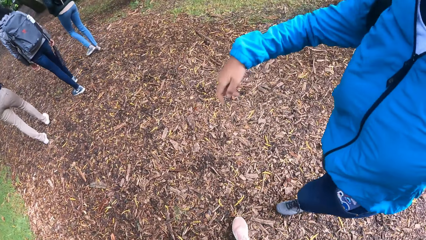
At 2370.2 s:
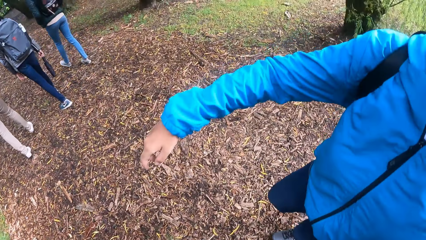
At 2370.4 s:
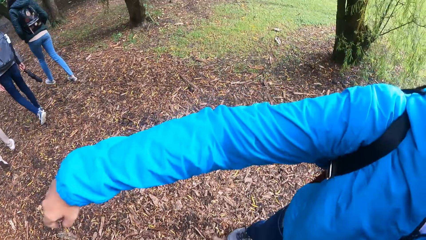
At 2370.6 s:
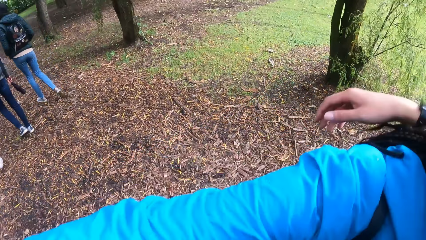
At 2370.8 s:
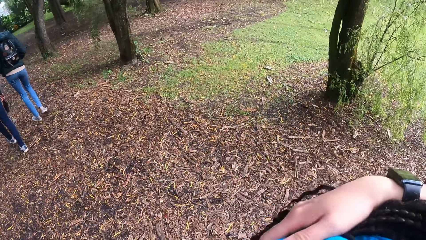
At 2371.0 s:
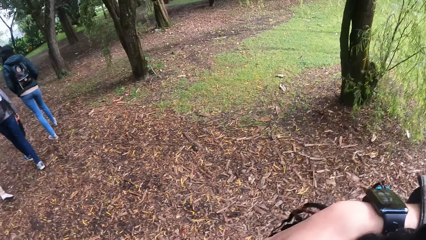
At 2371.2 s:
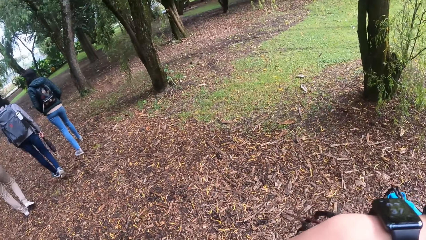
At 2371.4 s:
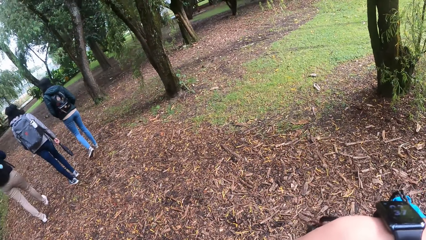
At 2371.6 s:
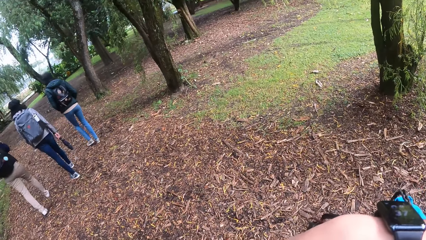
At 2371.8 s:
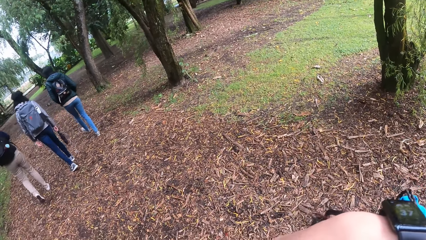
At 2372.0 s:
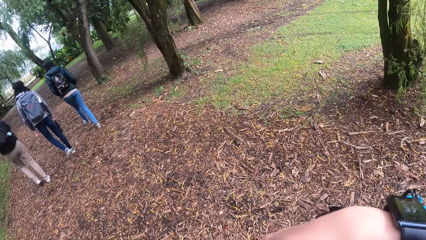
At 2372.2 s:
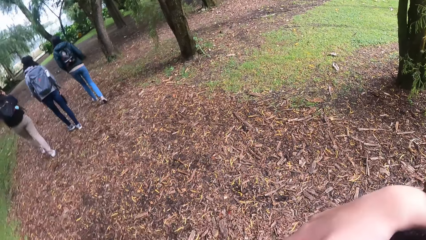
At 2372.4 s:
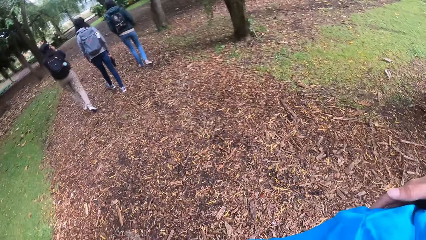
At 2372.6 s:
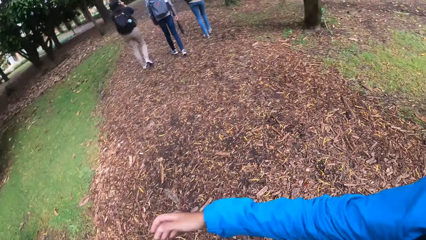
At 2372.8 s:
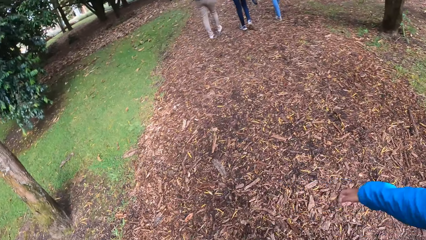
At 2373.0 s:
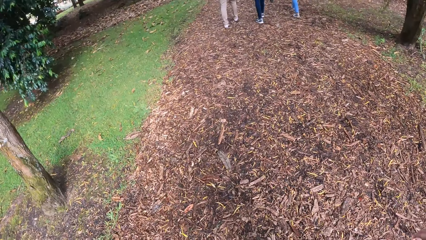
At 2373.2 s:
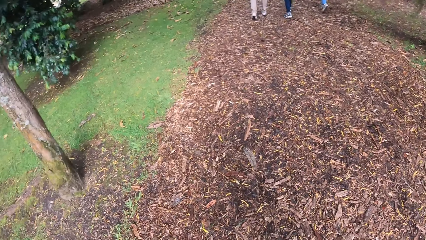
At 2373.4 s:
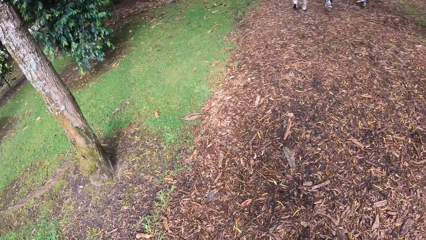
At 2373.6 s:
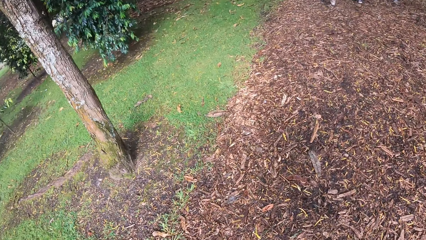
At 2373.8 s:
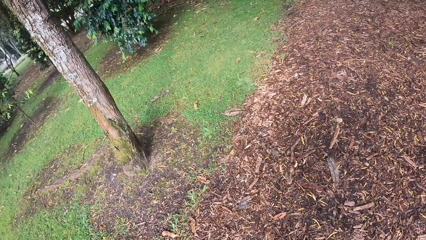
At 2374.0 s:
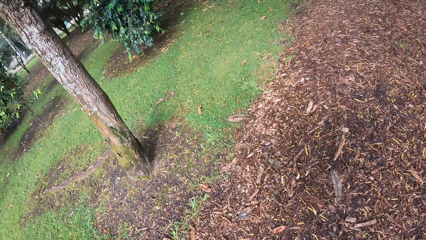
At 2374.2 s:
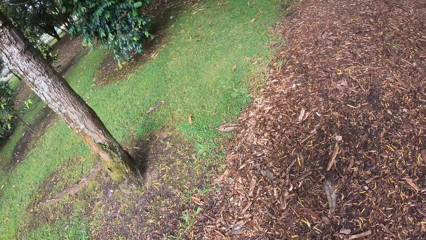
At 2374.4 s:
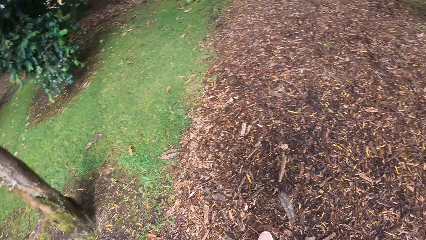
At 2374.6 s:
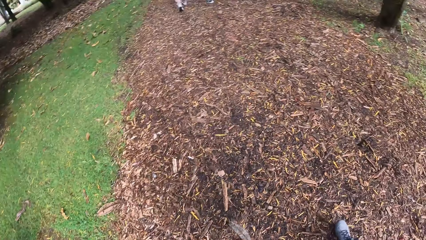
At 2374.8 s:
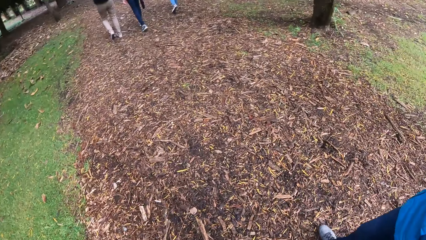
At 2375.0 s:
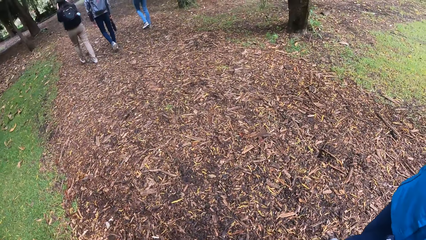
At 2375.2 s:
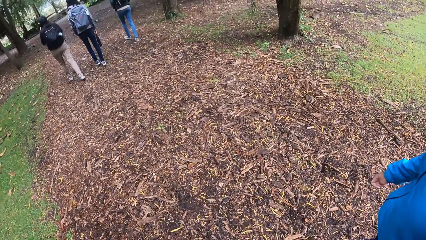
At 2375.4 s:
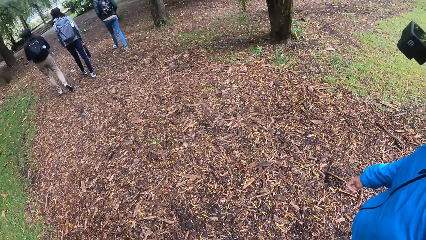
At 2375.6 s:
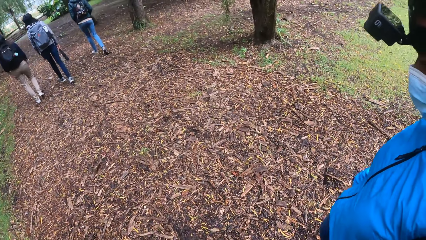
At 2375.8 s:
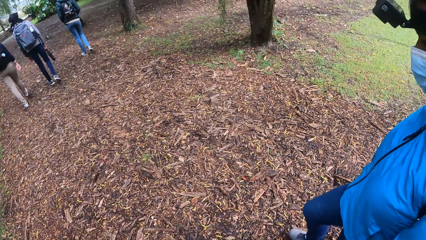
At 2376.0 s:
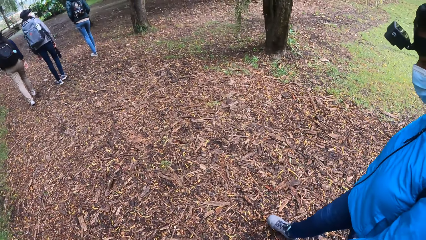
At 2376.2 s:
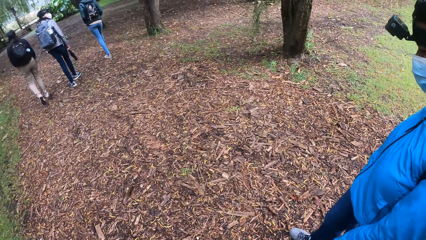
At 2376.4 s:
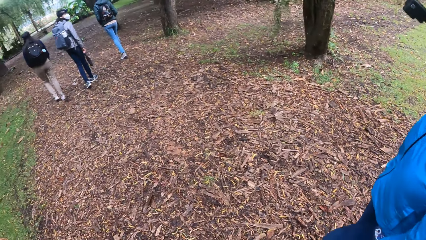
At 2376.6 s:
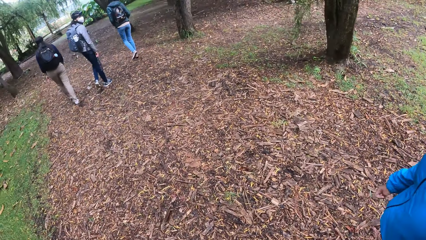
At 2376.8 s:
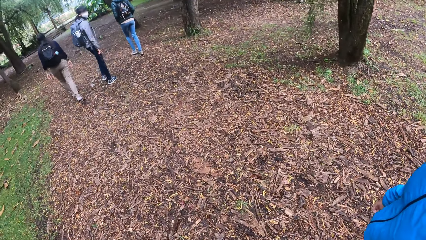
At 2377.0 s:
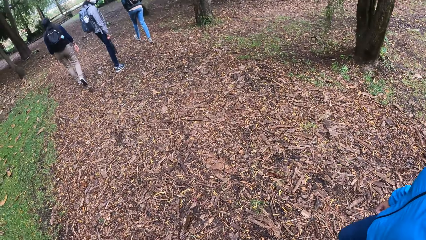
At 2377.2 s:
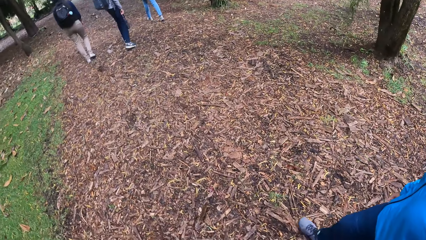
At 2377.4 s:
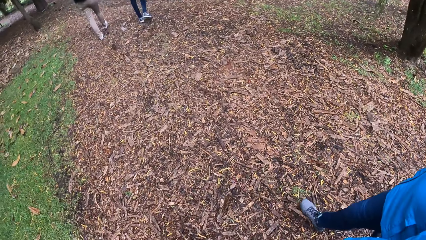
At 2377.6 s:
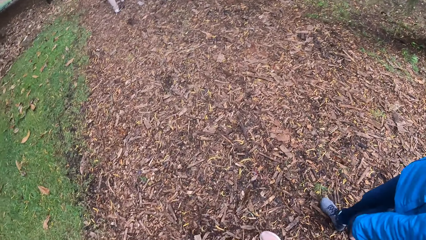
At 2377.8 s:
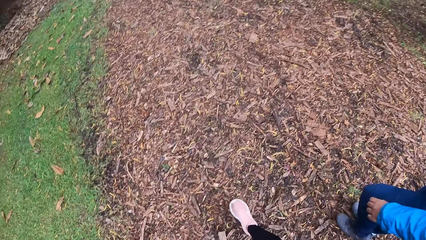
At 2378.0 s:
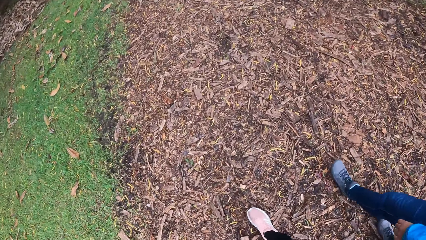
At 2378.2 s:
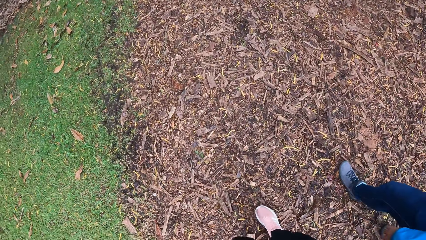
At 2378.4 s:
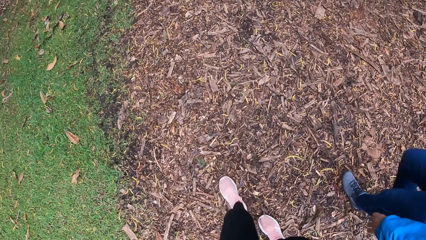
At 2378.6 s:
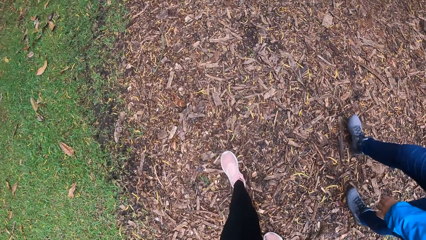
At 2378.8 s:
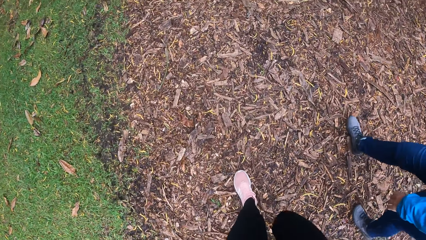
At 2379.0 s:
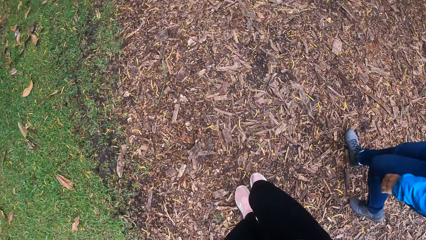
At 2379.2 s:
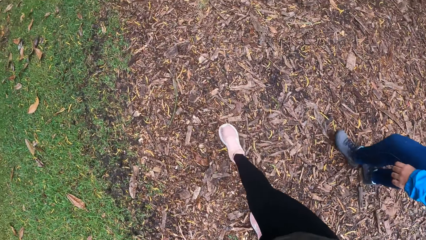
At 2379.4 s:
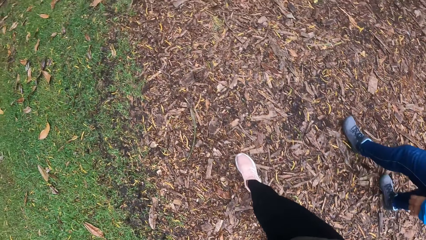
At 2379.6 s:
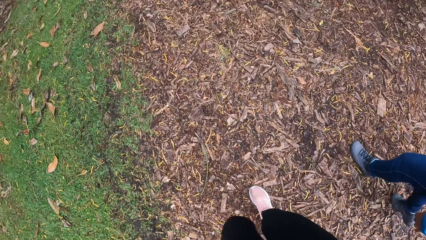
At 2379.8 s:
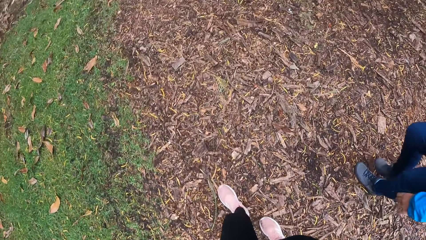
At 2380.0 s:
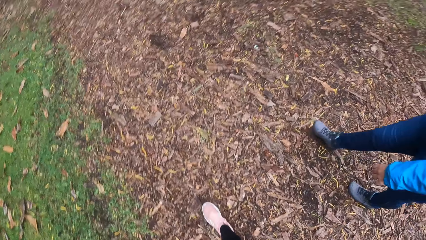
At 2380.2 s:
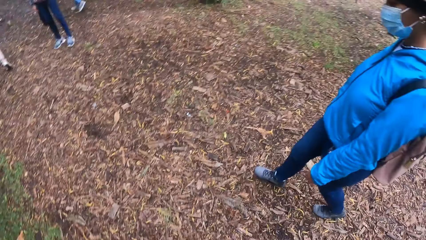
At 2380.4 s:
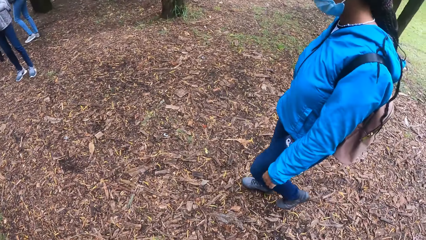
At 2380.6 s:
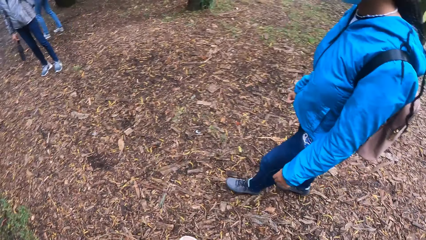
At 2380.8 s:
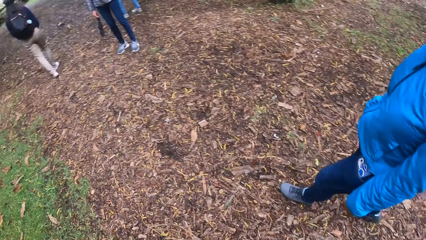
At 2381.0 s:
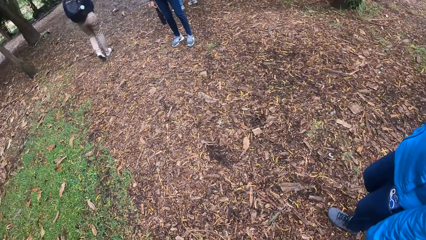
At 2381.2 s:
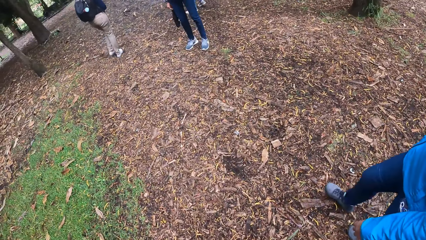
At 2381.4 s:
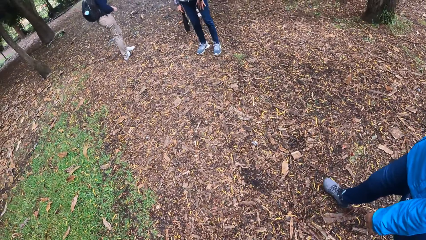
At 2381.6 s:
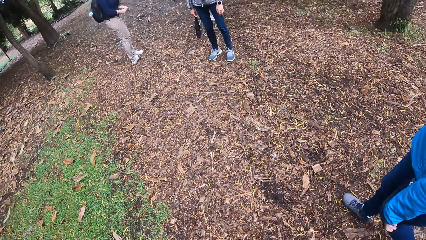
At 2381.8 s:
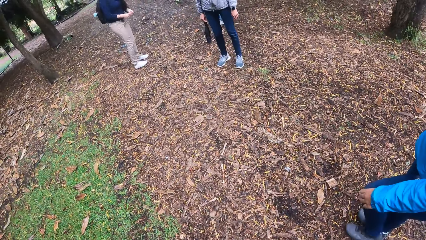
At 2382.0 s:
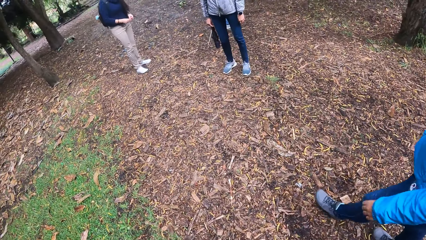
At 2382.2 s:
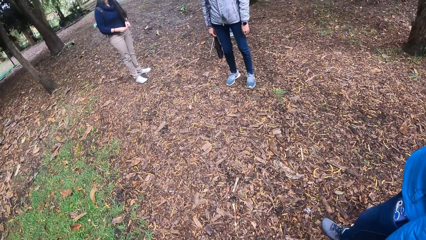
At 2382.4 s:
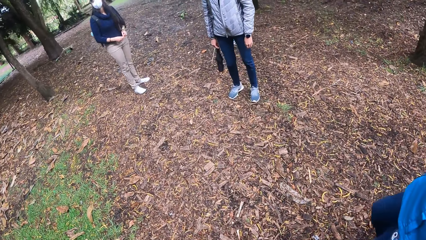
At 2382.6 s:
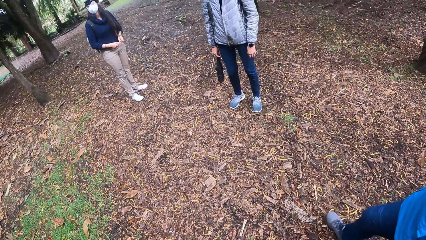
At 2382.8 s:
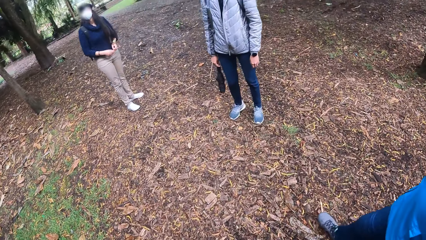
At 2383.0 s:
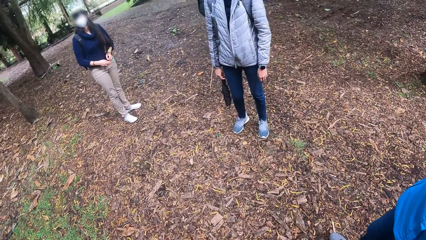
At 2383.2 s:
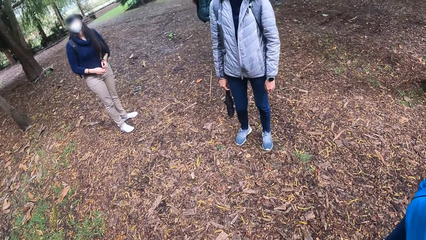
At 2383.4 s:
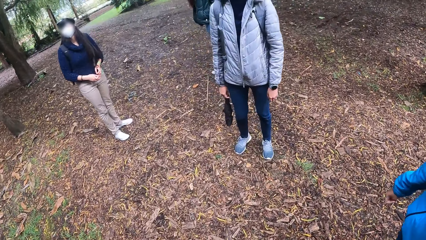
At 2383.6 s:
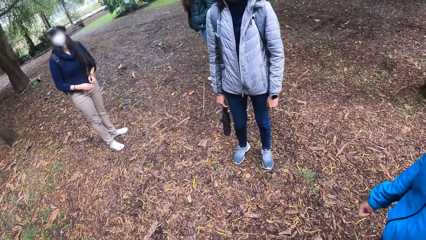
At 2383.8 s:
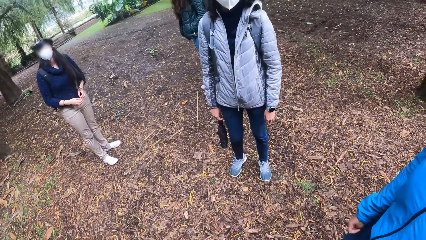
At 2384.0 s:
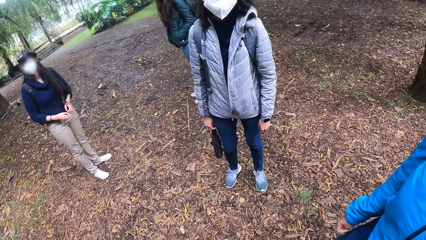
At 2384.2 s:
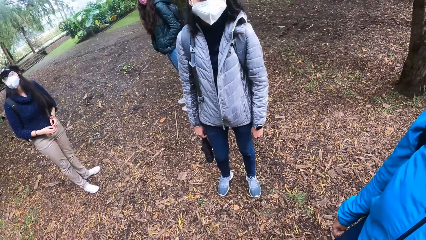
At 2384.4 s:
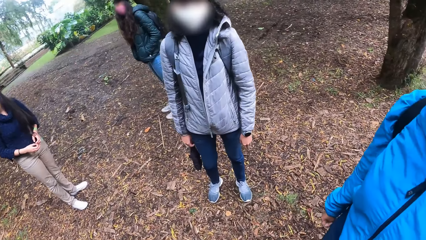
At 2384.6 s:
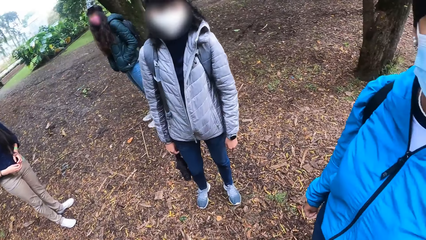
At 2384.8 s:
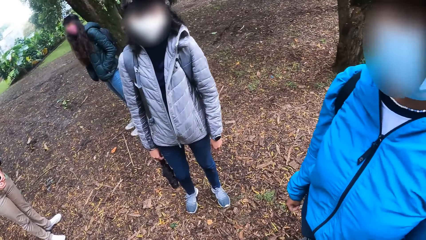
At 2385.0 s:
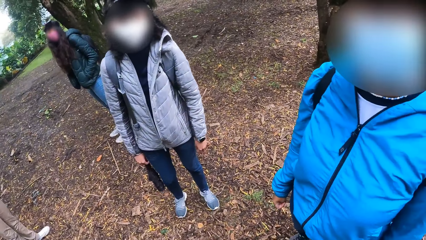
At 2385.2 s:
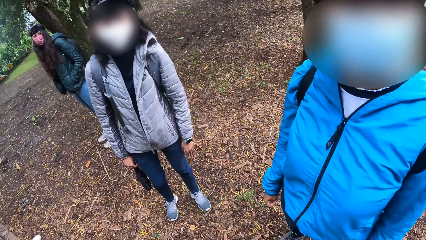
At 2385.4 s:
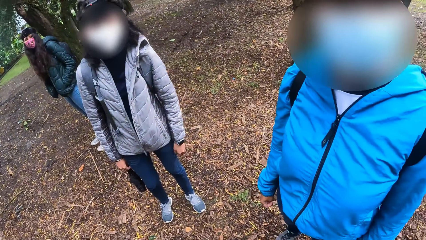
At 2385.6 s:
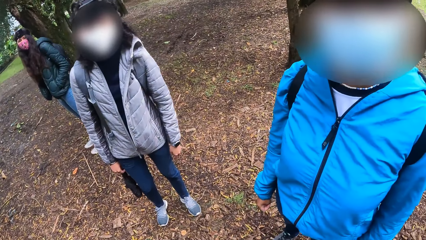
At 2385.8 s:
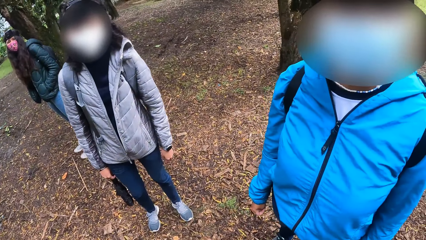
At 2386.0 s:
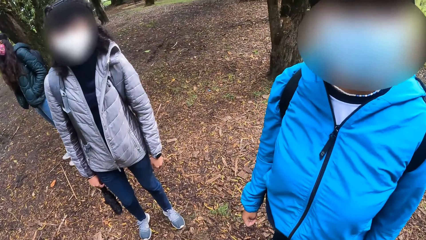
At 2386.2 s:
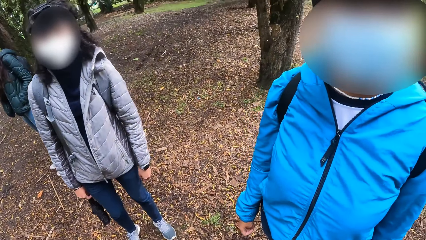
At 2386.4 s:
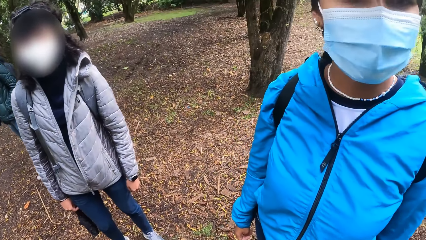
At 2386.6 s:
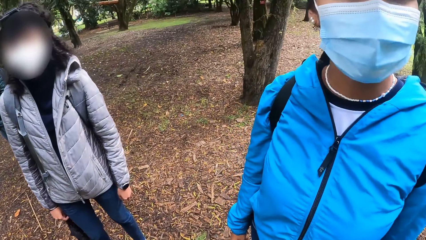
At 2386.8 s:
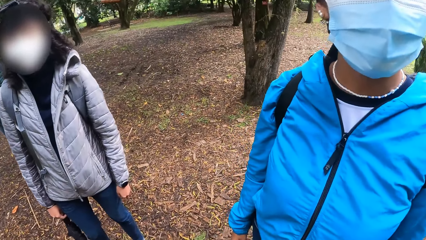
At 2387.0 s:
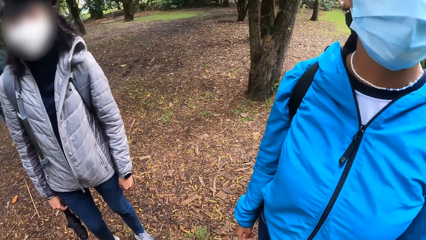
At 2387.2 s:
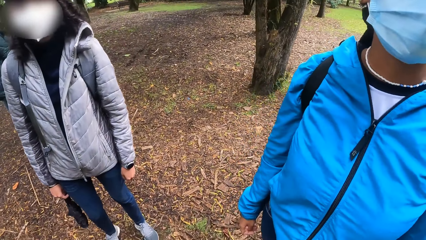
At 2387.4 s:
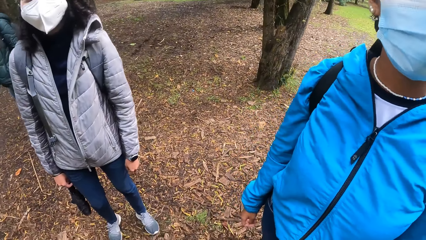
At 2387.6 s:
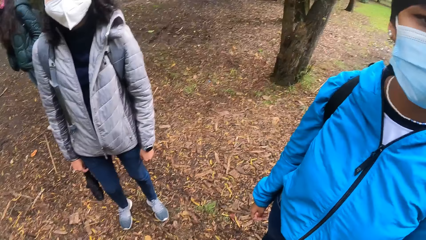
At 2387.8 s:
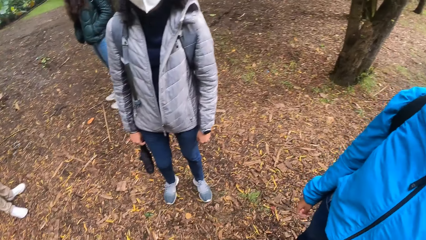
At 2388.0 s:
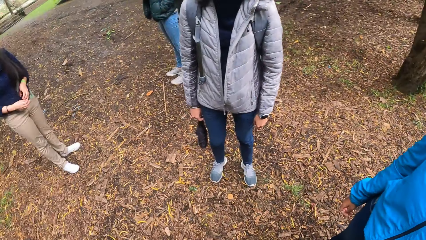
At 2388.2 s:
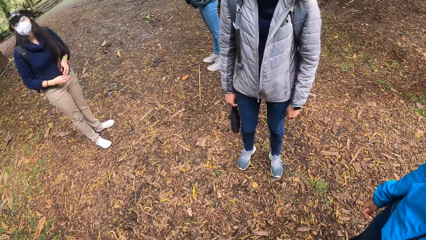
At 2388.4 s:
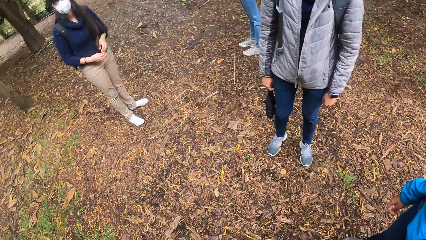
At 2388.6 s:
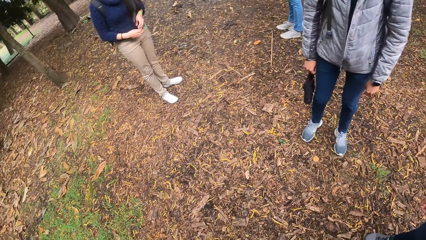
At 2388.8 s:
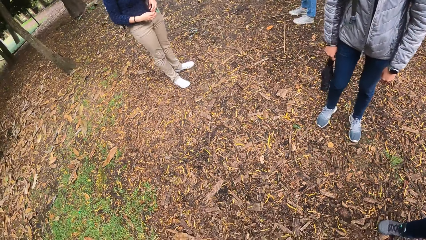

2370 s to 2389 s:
The camera wearer hugs the woman or man. They walk around the field. The man walks on the field. The camera wearer interacts with three other women and the first woman. They stare at another man.
